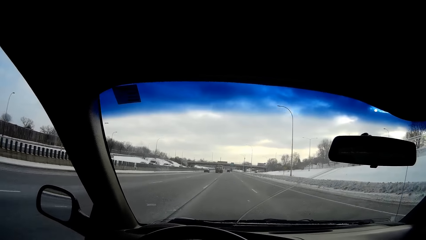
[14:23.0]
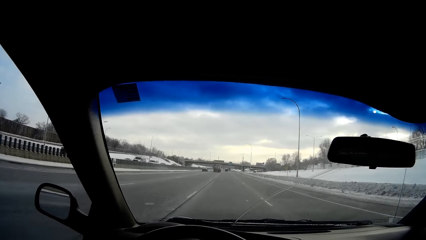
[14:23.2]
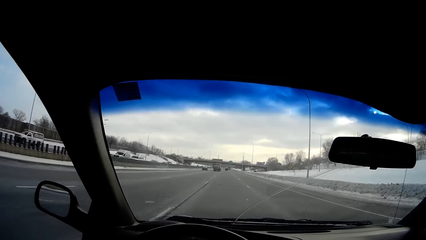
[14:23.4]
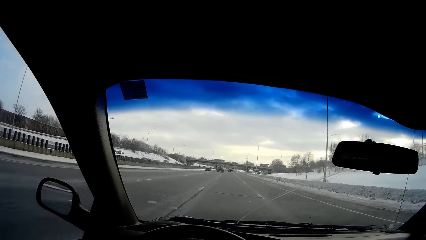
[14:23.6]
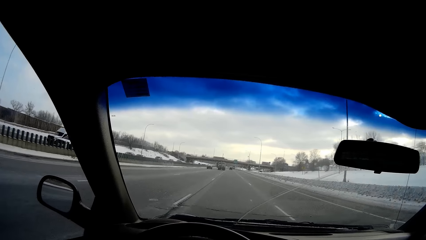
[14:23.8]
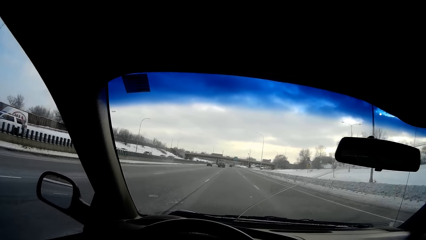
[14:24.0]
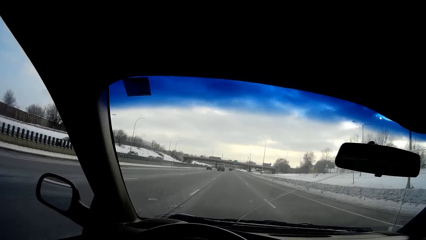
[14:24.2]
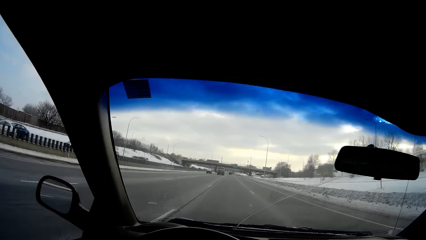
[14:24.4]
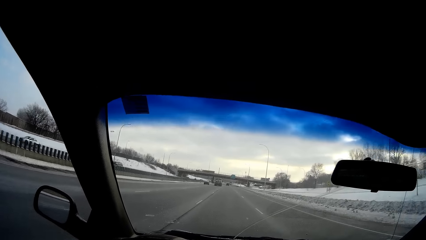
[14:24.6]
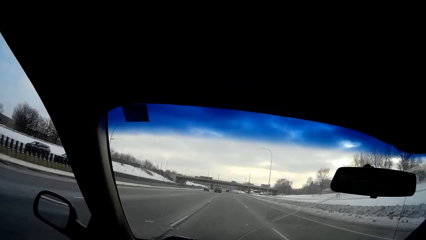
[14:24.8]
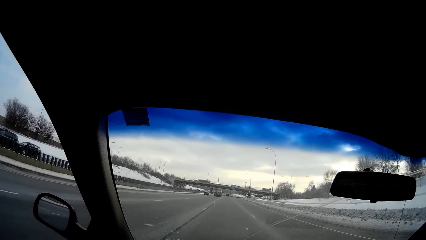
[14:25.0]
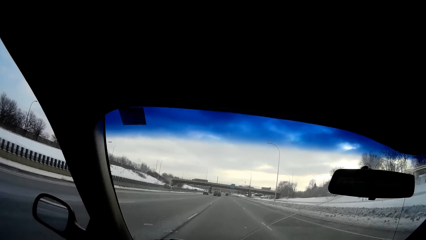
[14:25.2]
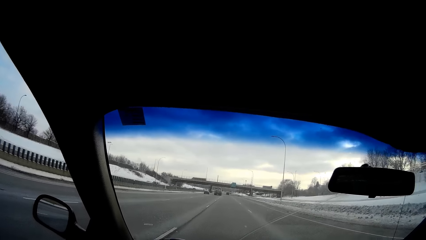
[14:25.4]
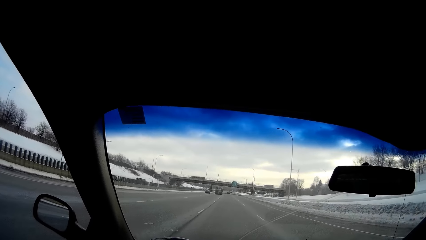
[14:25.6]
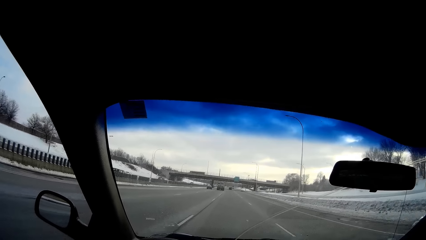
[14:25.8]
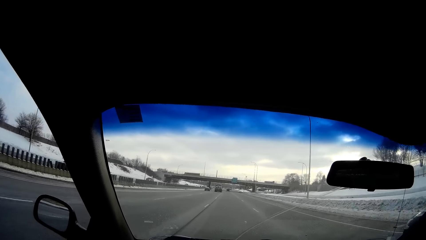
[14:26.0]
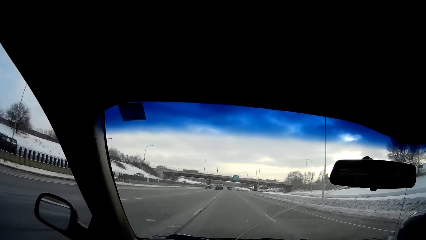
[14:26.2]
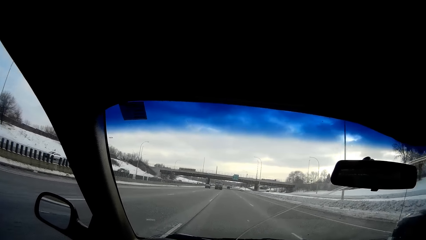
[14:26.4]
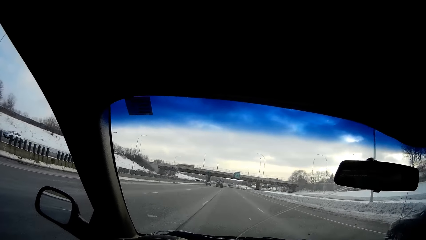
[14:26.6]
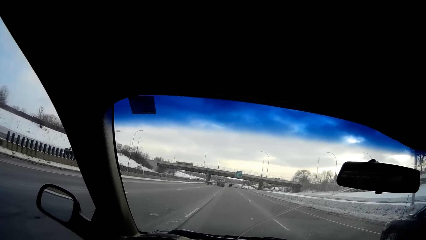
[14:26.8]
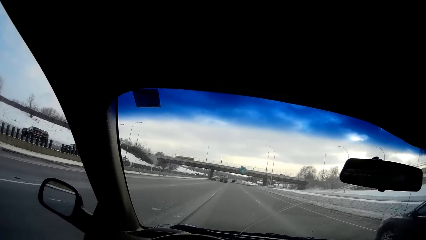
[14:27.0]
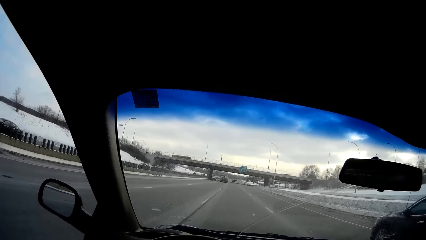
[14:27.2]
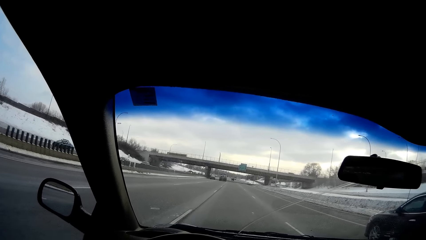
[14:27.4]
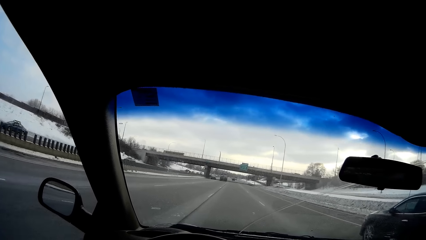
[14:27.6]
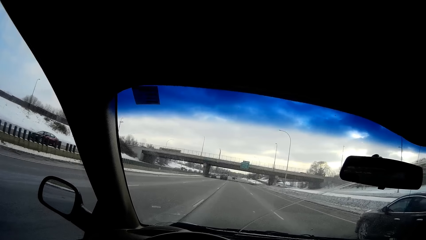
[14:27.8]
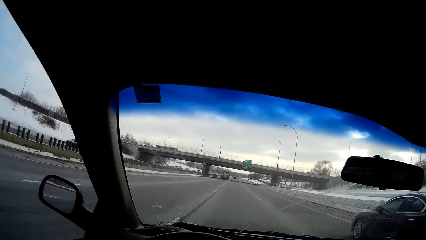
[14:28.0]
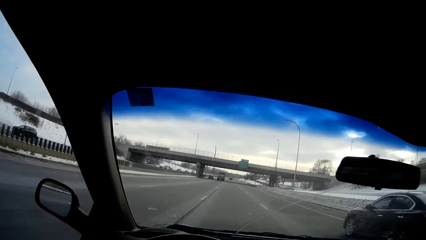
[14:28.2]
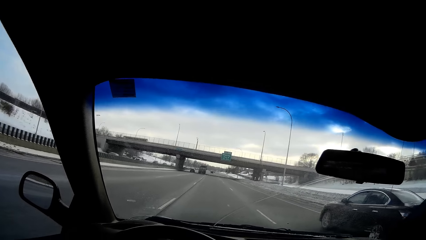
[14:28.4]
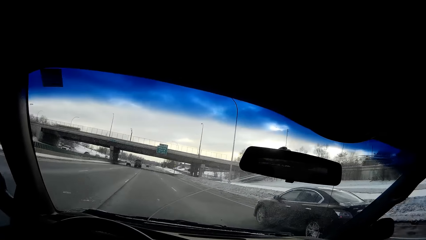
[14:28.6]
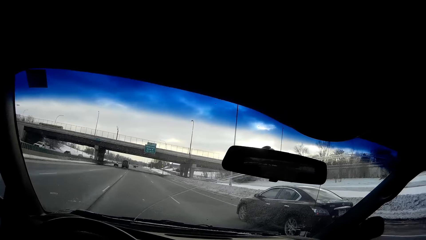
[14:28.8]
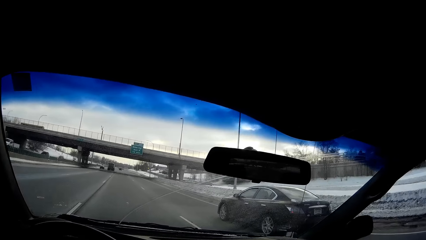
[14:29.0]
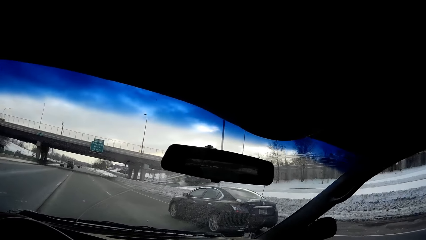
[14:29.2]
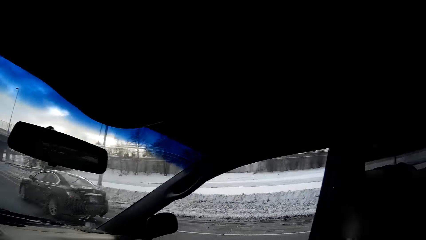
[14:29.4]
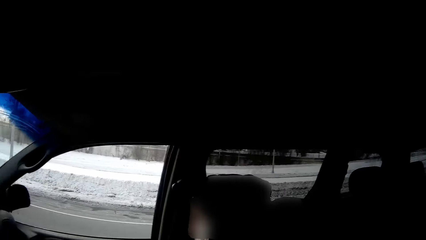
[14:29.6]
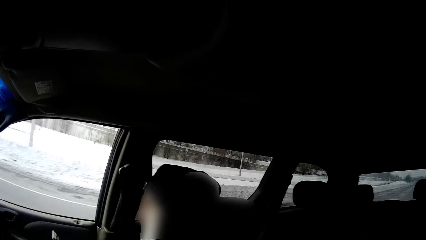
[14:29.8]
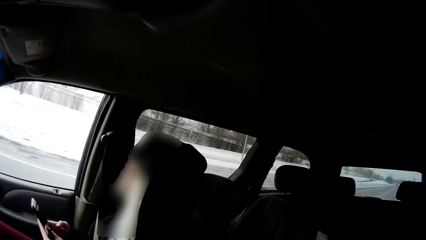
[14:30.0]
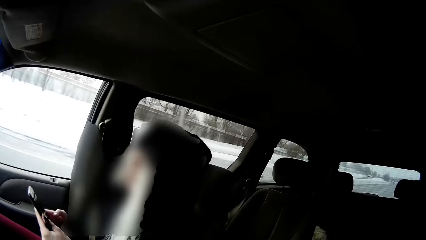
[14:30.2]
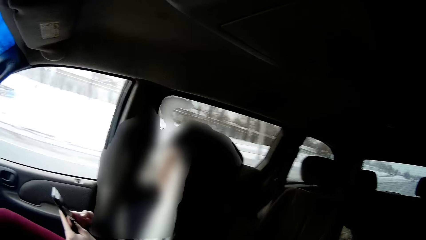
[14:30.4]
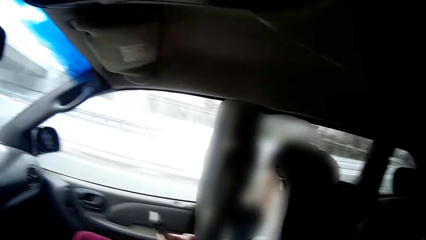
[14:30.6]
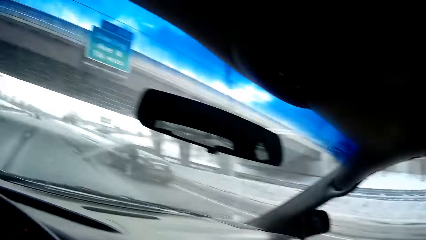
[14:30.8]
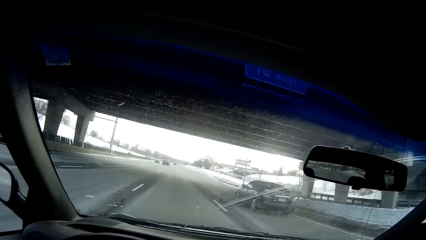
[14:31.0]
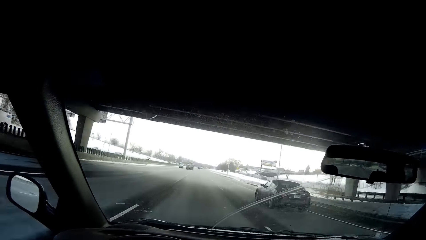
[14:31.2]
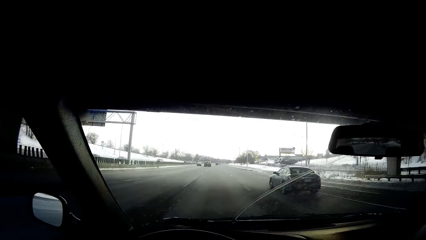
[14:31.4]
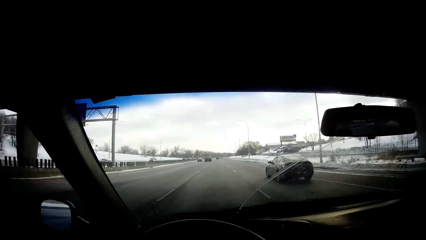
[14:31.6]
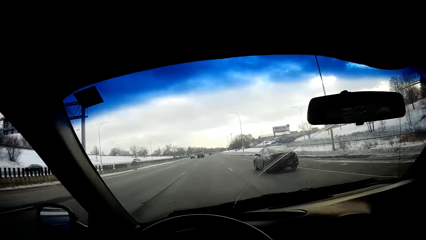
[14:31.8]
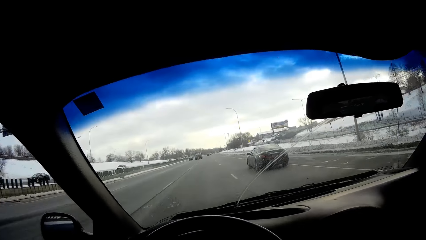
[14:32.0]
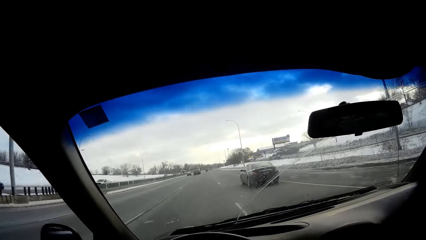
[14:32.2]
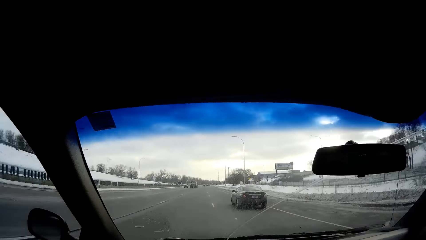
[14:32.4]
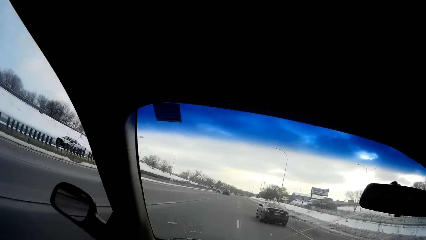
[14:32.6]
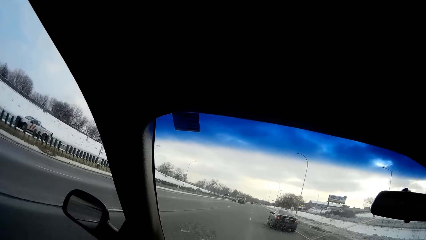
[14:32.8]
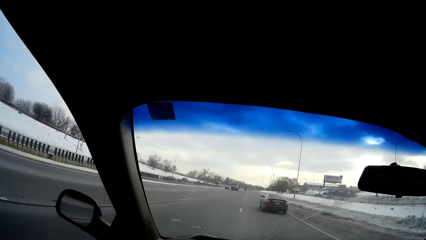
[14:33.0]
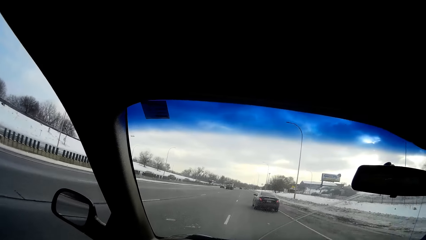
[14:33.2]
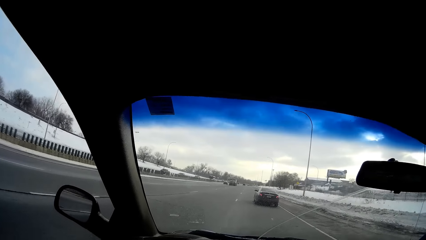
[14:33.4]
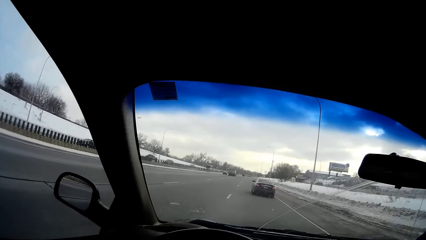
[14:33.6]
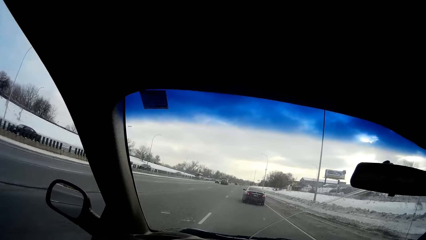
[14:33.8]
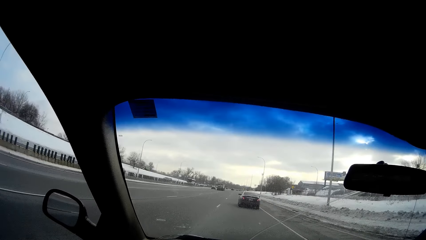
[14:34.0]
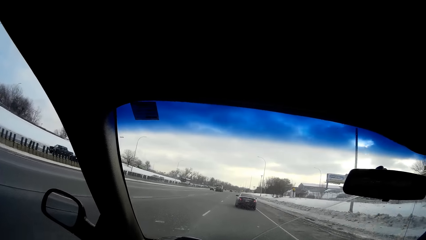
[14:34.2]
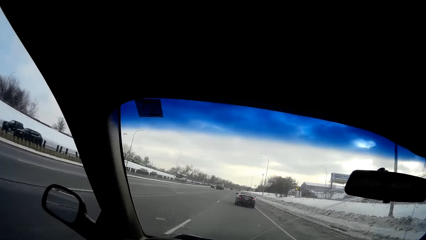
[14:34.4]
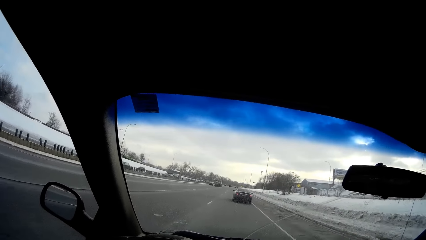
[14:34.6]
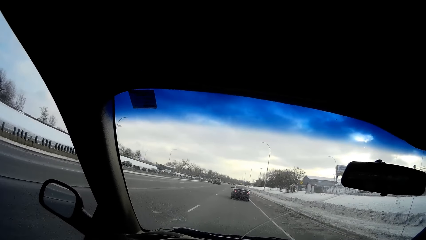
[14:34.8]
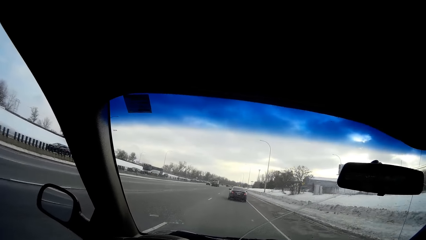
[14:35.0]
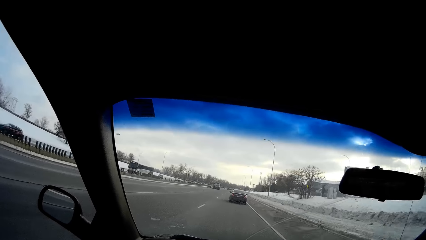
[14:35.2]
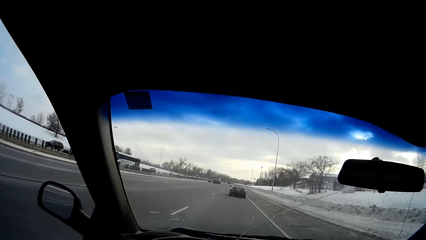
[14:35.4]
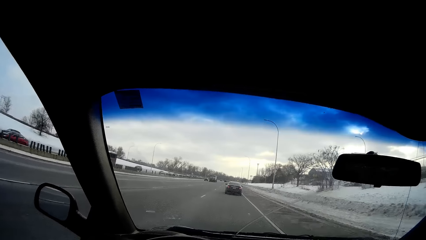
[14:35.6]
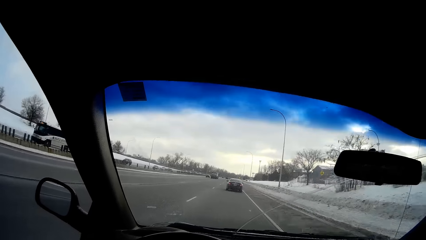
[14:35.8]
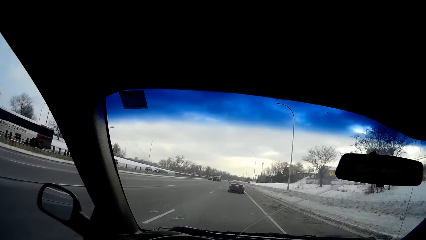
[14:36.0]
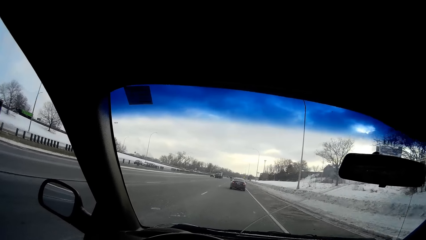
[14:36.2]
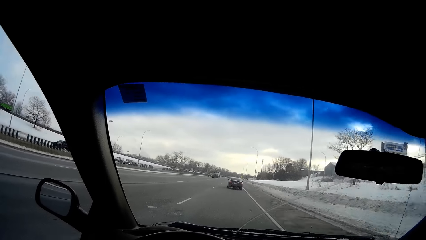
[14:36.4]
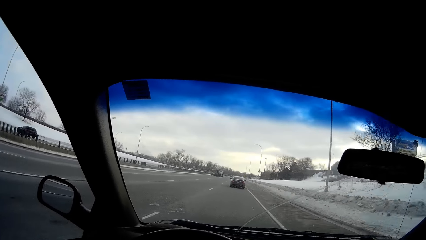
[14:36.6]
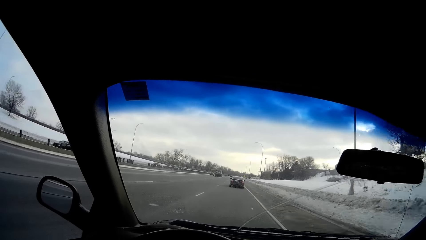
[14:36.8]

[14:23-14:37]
A black car drives past the camera wearer. The camera wearer looks around. They drive the car on the road.
